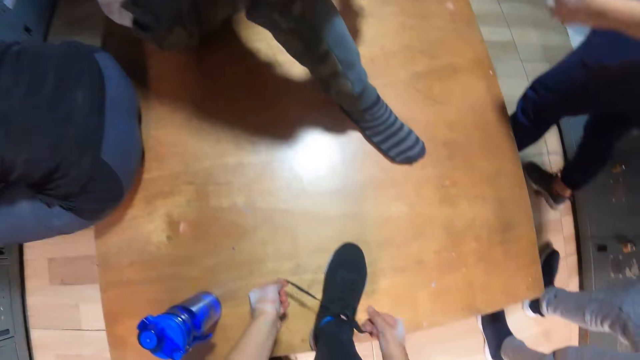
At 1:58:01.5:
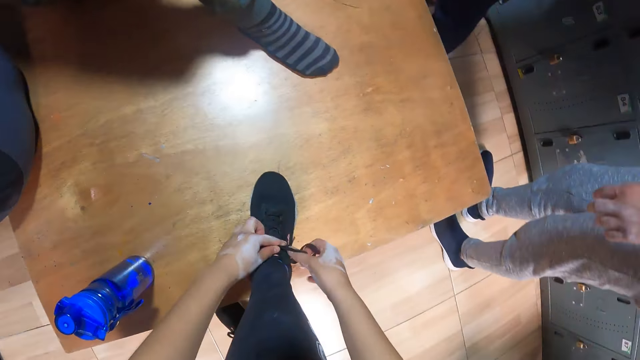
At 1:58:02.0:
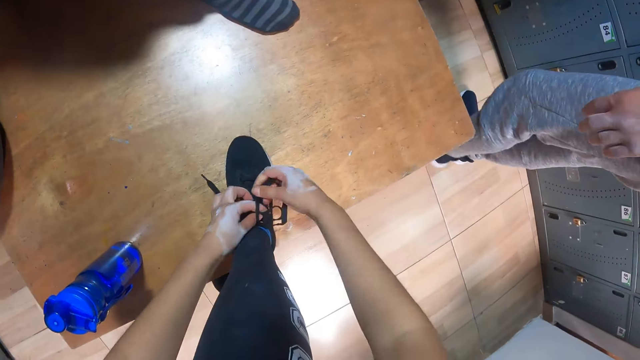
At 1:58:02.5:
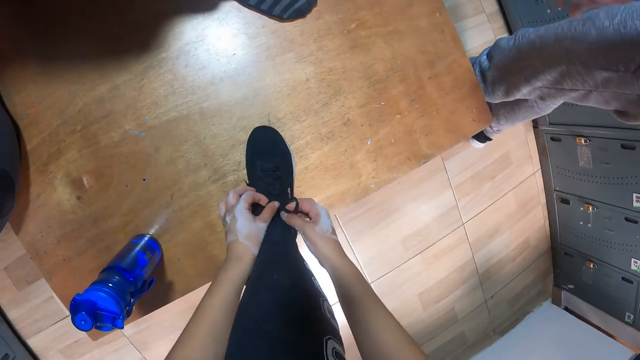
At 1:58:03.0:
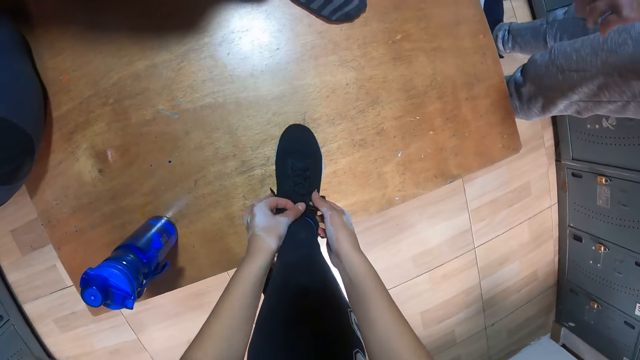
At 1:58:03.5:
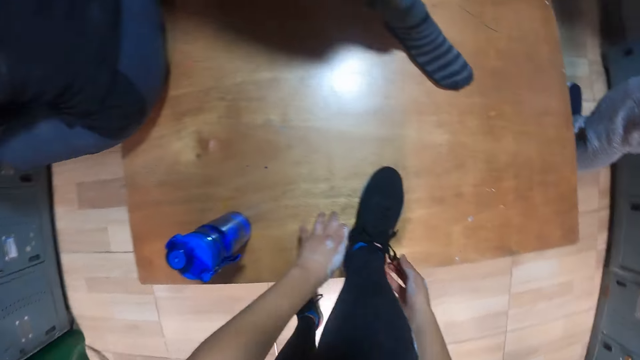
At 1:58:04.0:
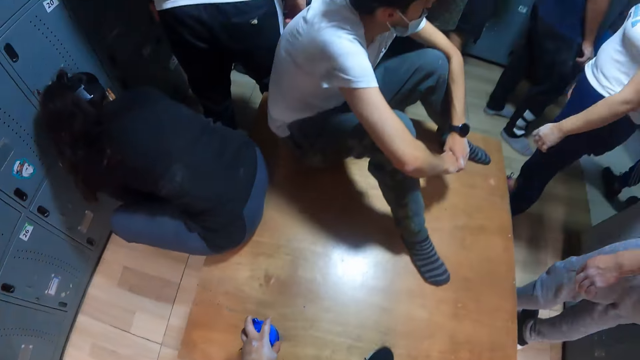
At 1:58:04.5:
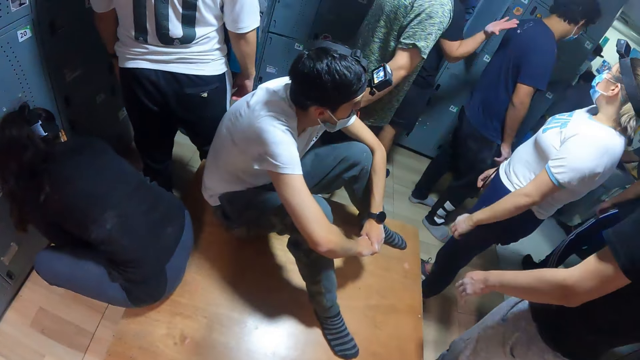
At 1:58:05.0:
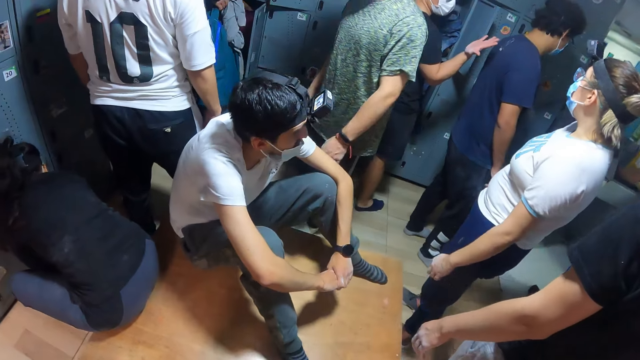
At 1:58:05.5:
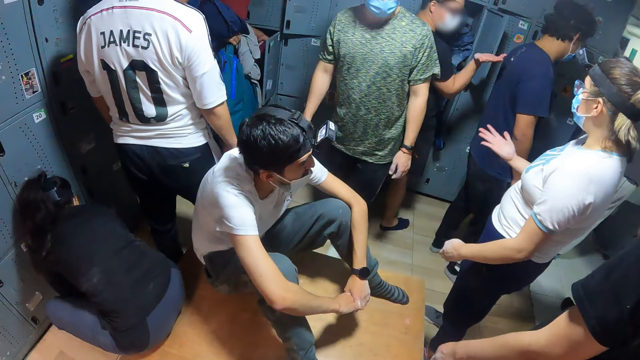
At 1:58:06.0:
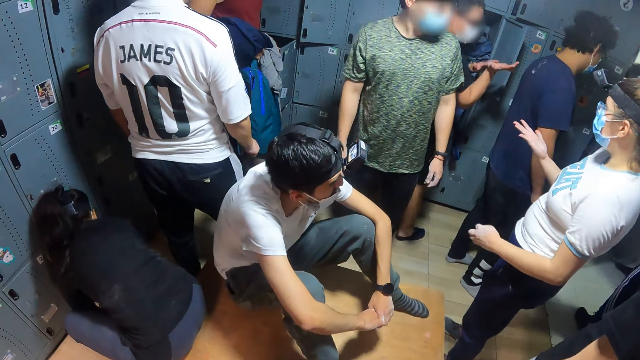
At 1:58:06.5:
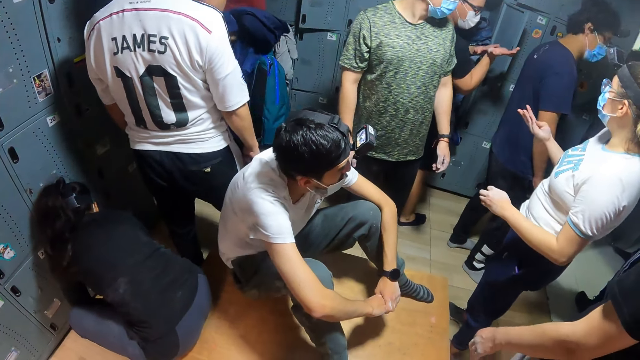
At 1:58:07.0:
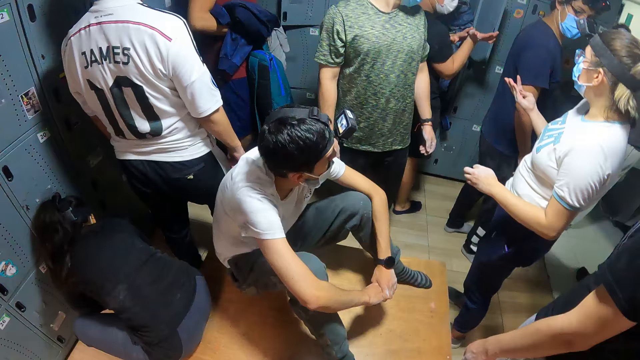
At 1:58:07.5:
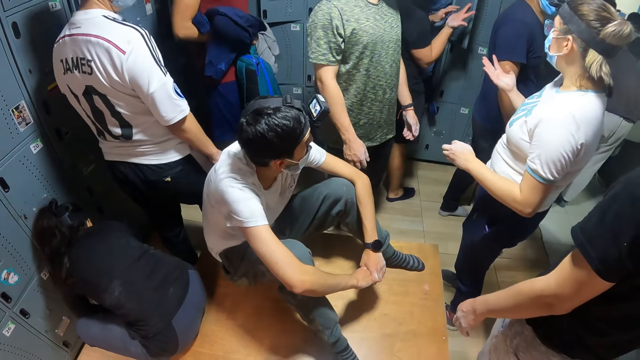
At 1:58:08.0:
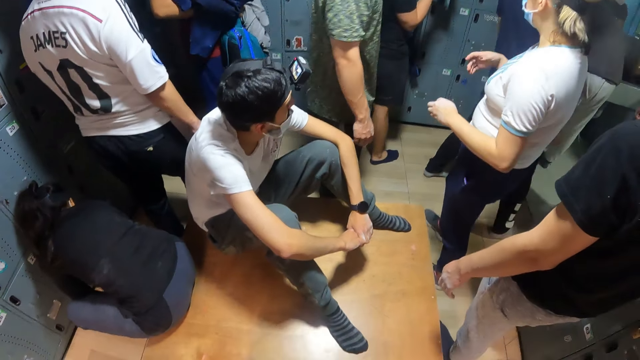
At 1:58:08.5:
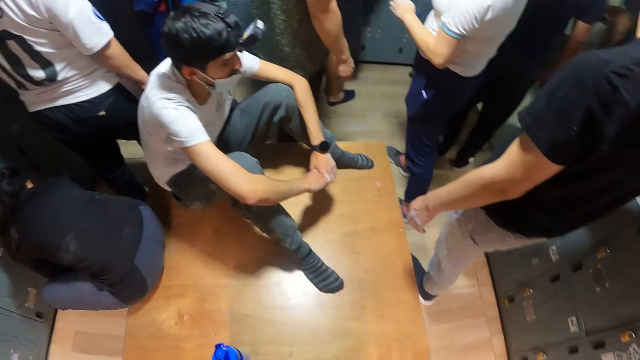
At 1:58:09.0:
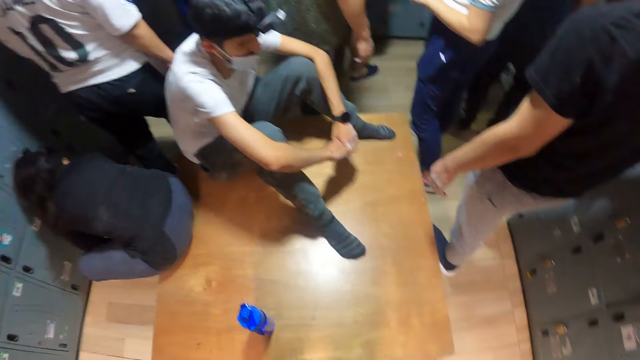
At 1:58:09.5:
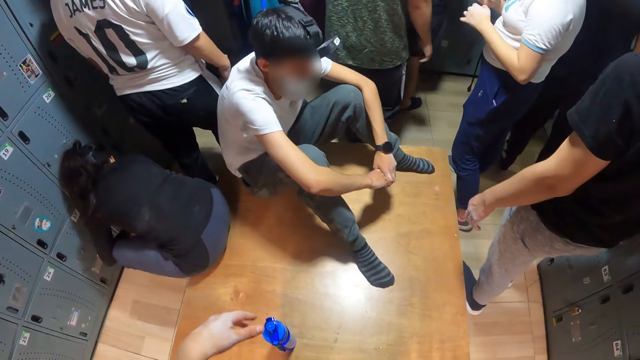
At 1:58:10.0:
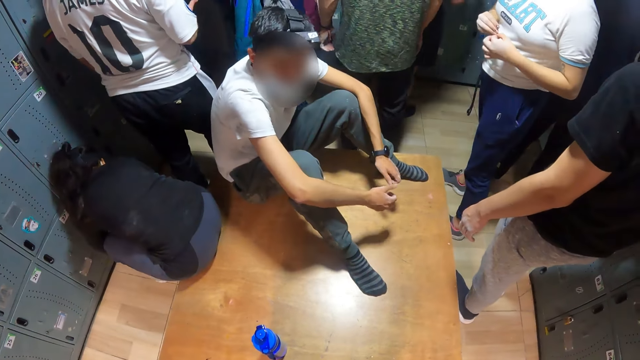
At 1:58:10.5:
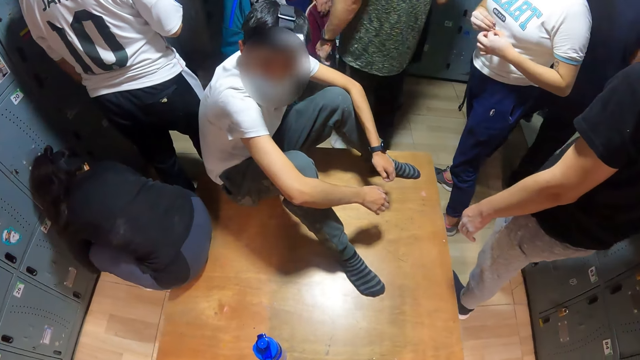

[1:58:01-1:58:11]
The camera wearer ties her shoe laces. She moves the water bottle from the bench with her left hand. A woman looks at her hand. A man turns around. The camera wearer moves her left hand.

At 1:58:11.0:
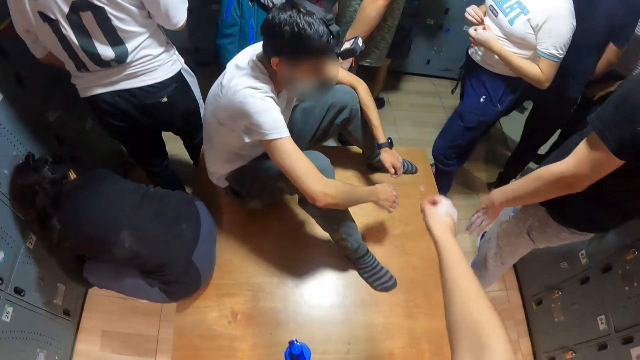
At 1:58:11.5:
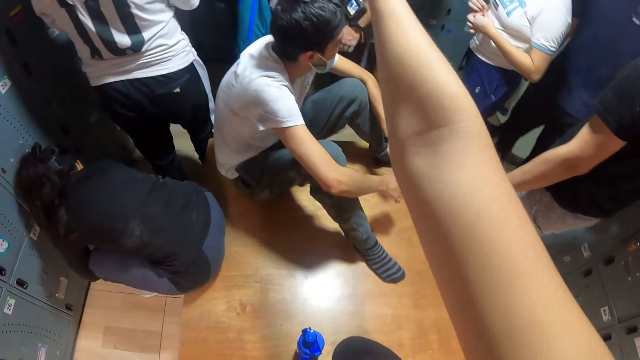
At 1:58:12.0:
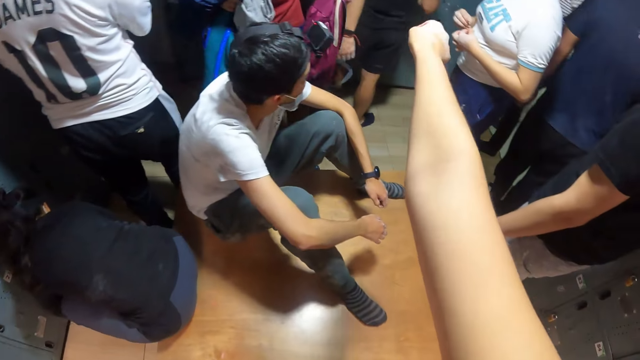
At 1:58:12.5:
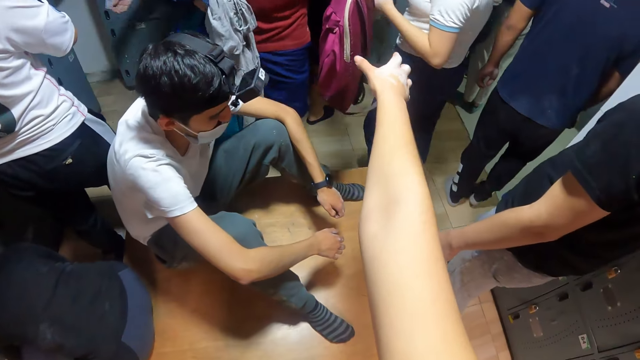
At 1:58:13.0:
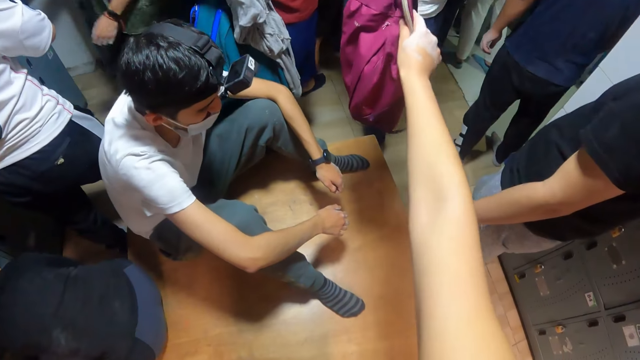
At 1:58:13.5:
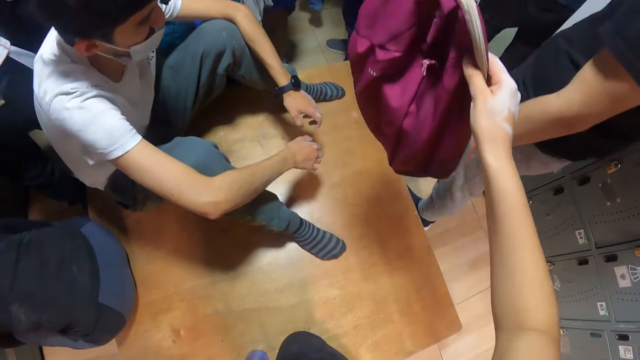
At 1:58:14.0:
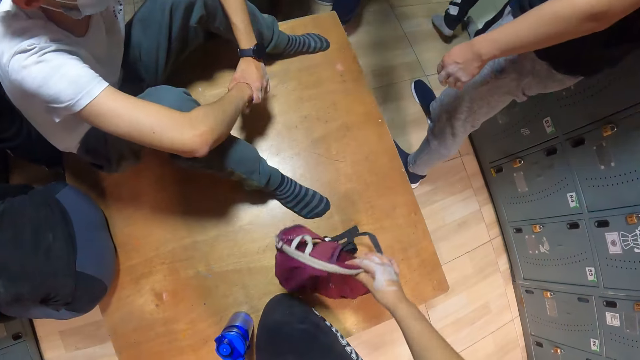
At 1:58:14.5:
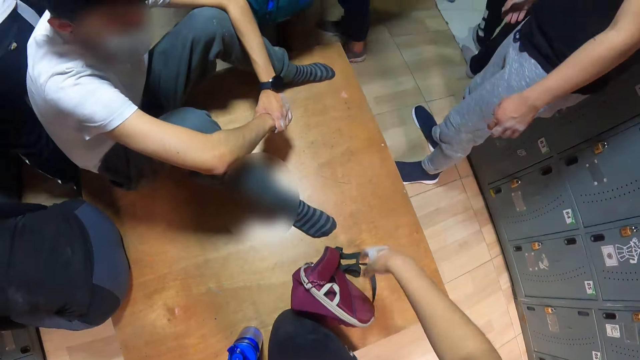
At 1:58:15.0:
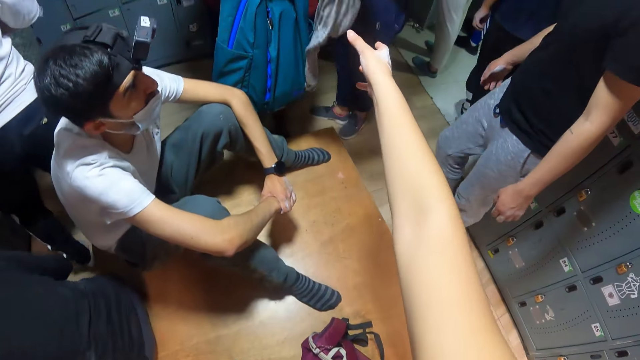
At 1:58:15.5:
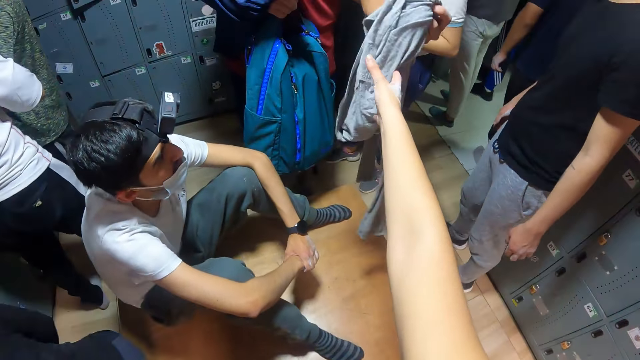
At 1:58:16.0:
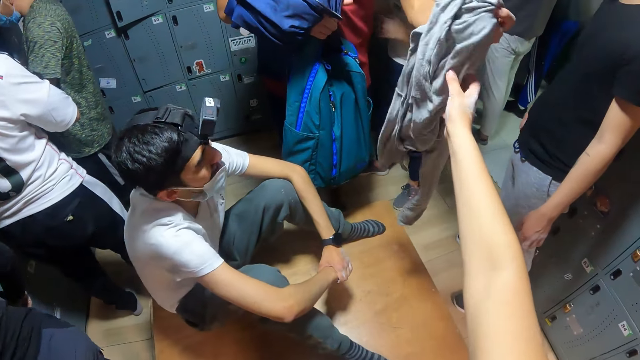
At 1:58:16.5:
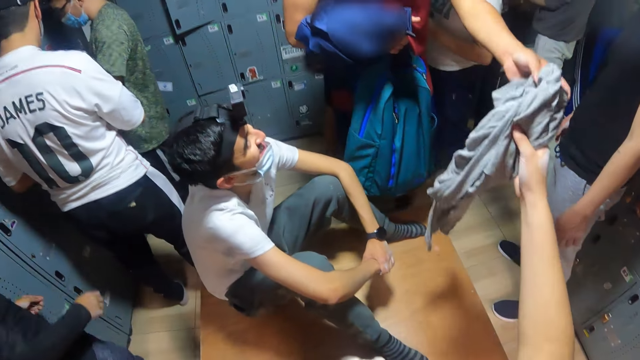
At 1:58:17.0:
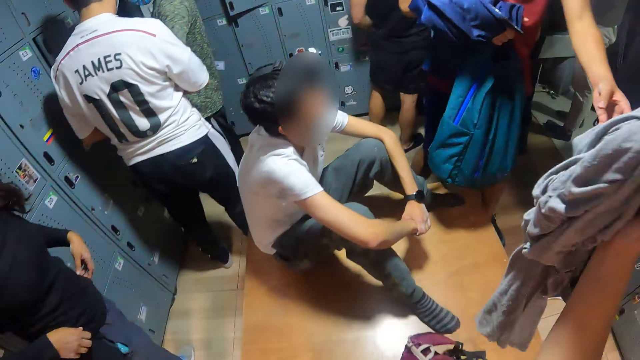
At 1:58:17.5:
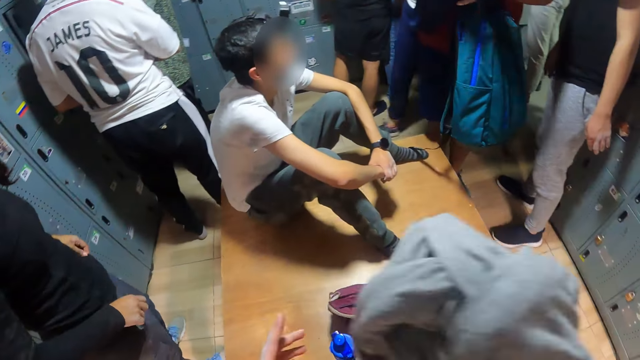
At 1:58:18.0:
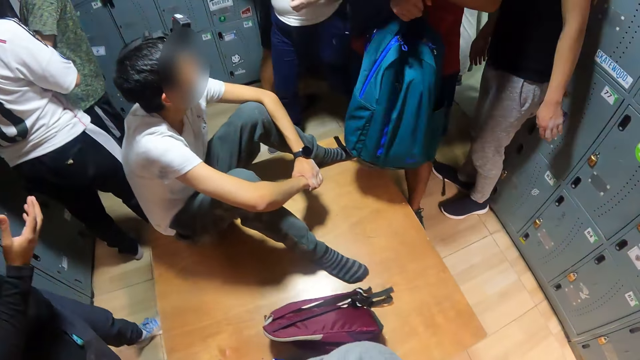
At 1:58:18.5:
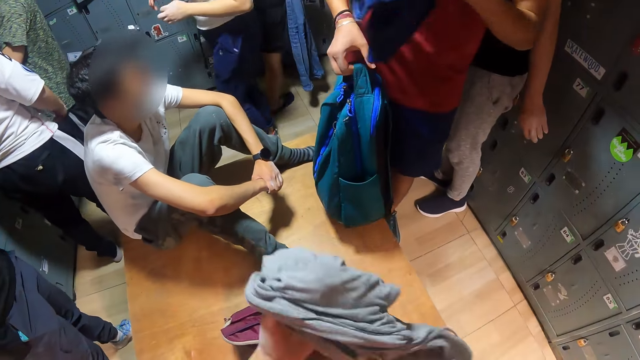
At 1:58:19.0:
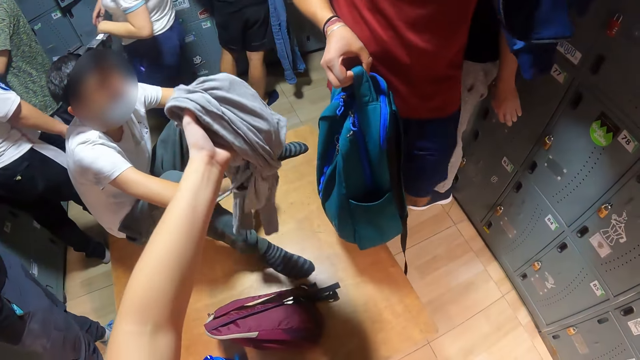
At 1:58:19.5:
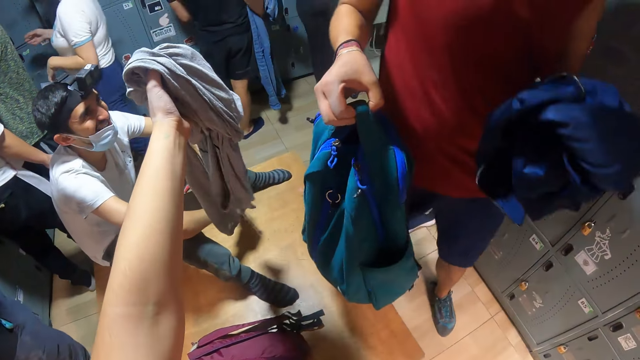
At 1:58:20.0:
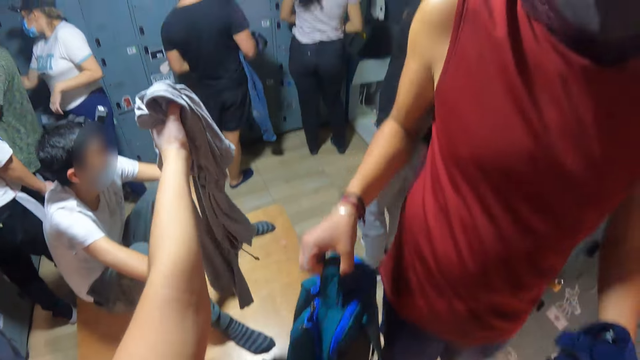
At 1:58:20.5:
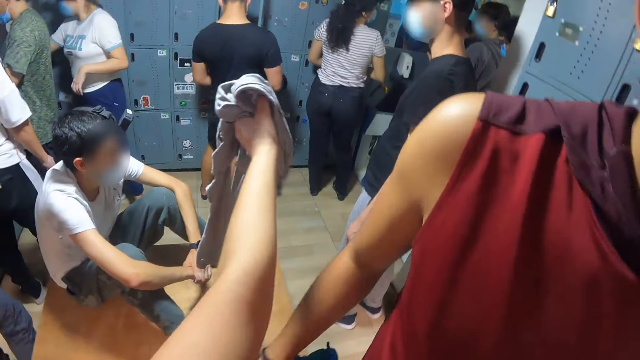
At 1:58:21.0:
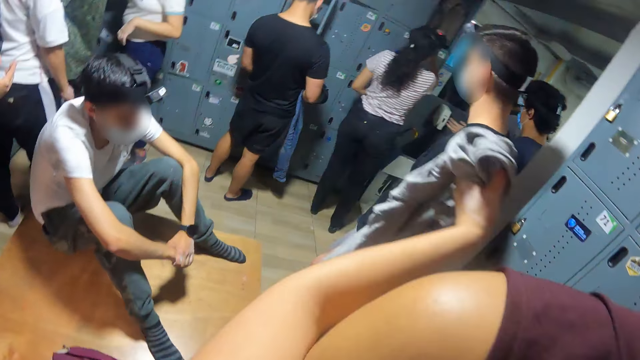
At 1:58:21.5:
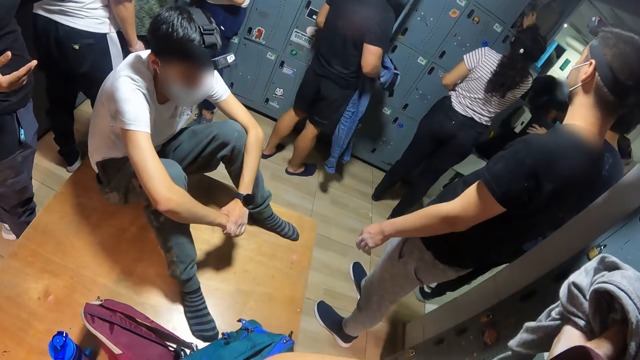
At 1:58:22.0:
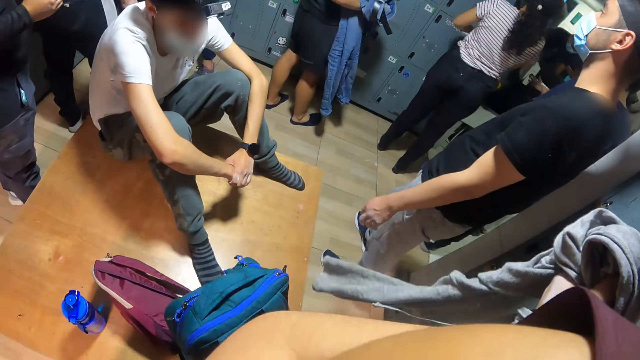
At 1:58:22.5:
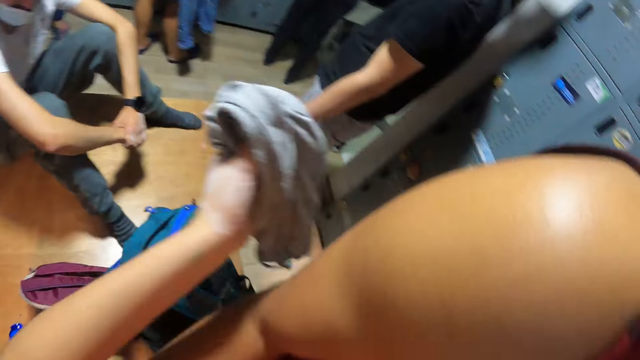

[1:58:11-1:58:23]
The camera wearer stretches her right hand. She collects a bag or backpack from a man with her right hand. She drops the bag in her right hand on the table. She collects a shirt or sweater from the man with her right hand. The man takes a jacket from his right hand with his left hand. The camera wearer passes the shirt in her right hand to her left hand. She hugs the man with both hands. The man drops a bag in his right hand on the bench.
